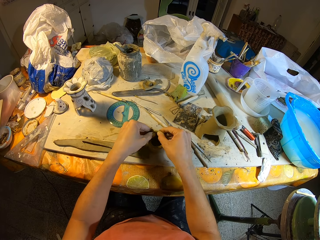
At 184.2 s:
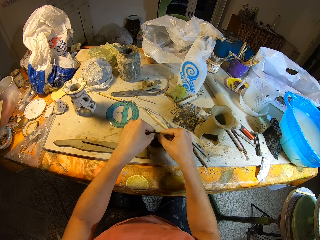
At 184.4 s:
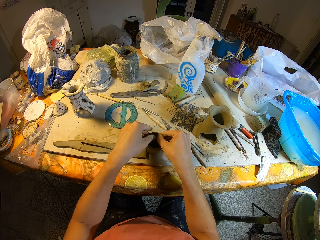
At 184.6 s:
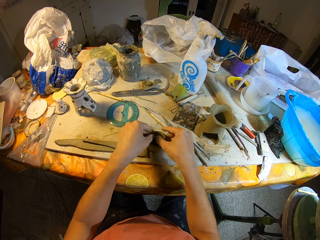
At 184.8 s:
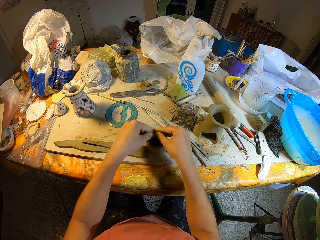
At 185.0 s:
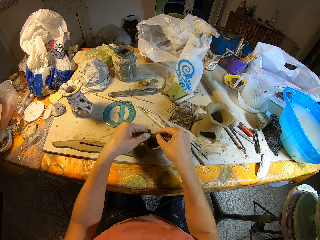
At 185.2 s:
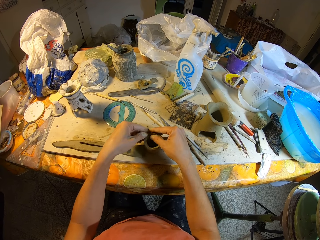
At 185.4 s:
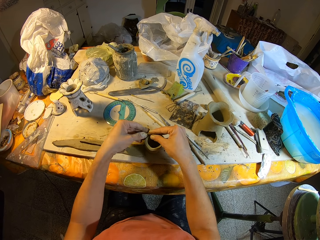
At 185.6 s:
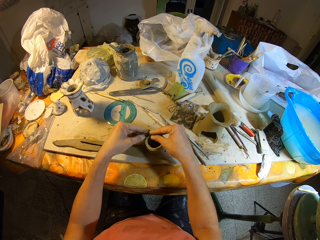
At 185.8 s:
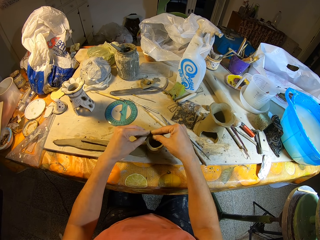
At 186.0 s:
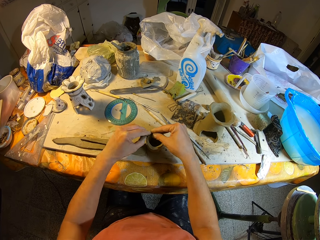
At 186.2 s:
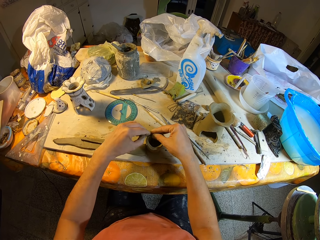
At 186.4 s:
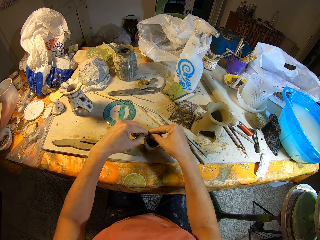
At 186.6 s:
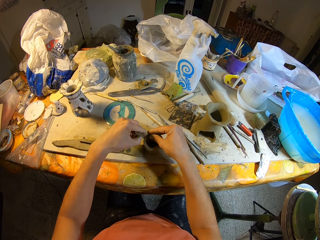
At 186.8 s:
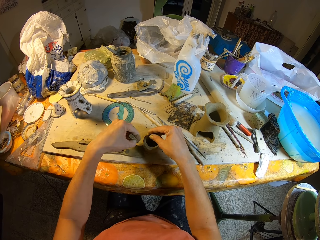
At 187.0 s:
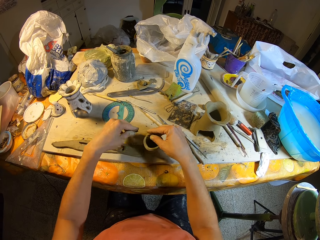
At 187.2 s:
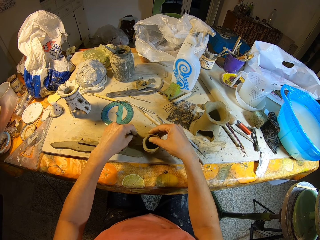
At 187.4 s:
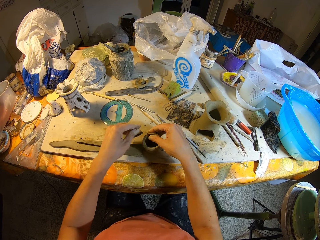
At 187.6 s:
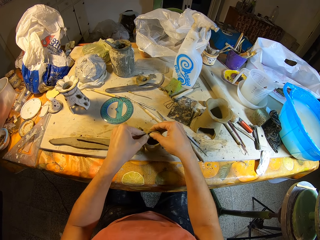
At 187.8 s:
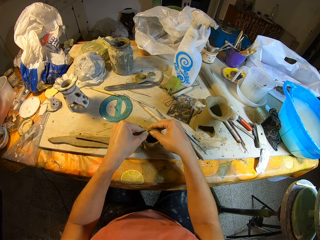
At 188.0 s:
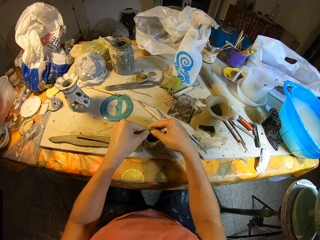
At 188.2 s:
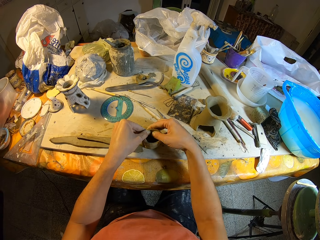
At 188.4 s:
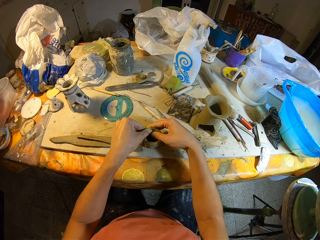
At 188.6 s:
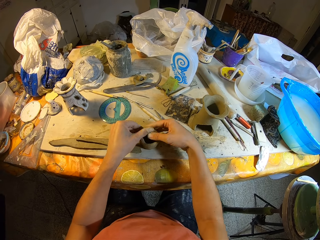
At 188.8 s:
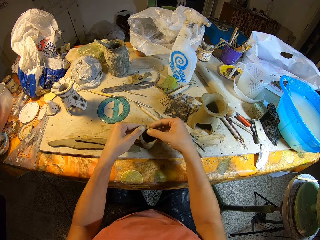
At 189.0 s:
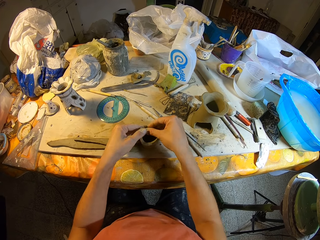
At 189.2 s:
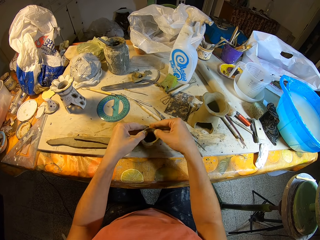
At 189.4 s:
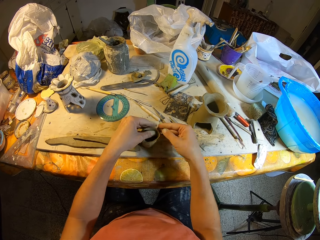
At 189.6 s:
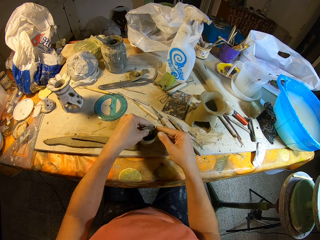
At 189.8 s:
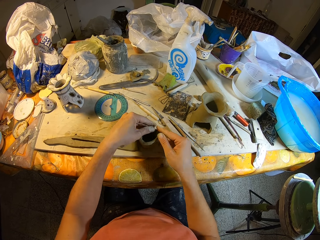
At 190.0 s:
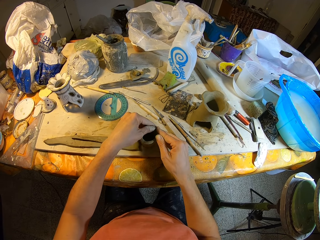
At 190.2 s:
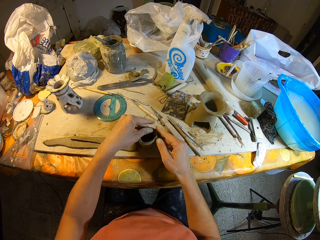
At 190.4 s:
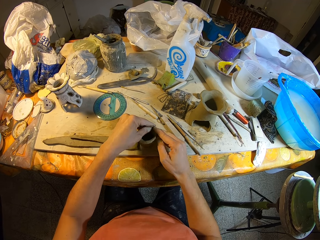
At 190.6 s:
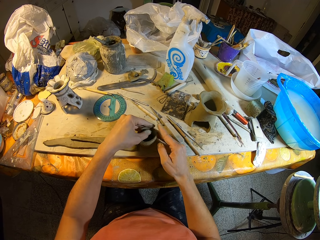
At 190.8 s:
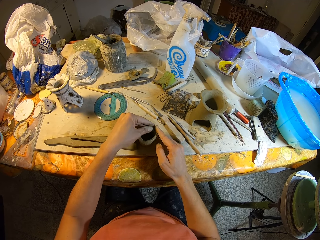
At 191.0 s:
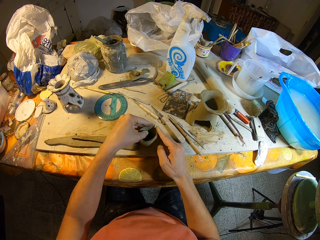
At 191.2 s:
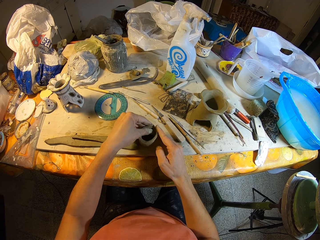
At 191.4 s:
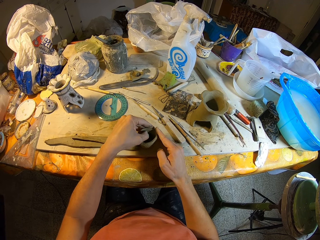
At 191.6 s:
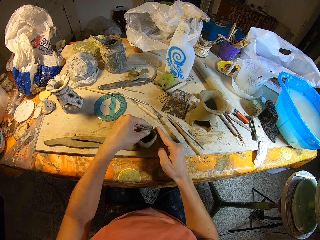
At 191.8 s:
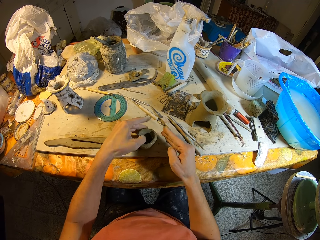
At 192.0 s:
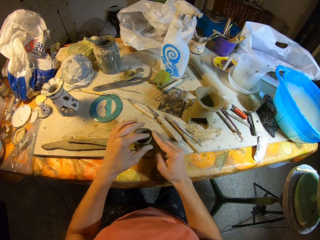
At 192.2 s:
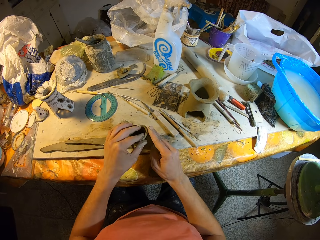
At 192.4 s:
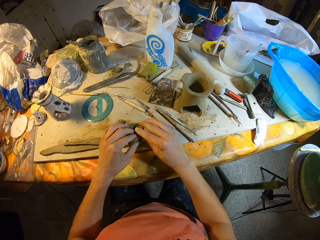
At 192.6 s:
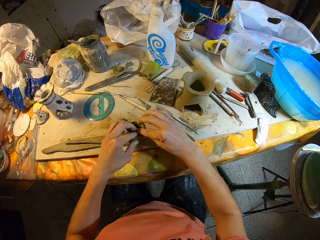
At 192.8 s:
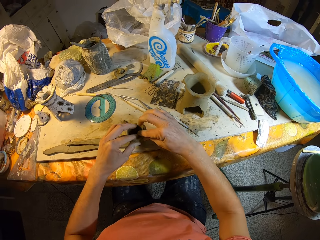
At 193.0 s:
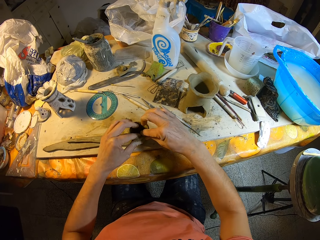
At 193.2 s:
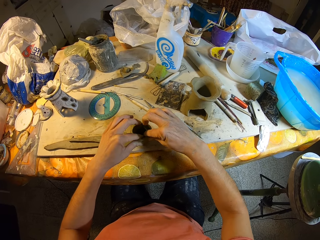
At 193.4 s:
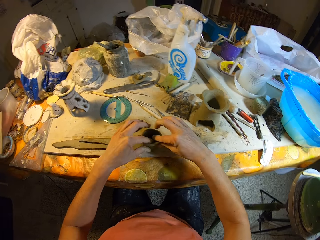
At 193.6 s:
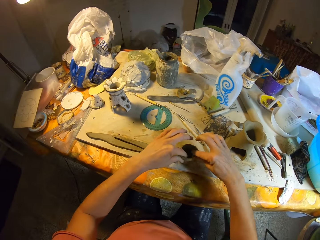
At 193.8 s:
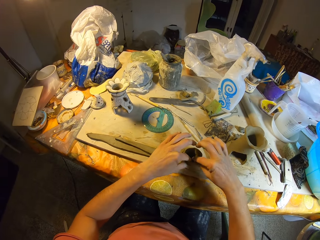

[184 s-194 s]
The camera wearer cuts the clay with his right hand. He drops the clay in his hands on the table. He molds the clay vase with both hands.

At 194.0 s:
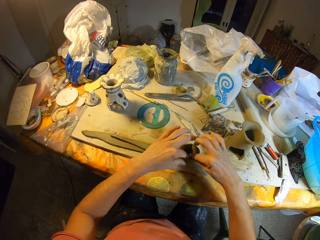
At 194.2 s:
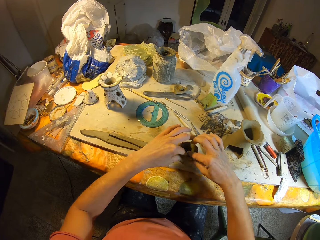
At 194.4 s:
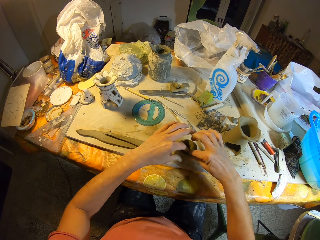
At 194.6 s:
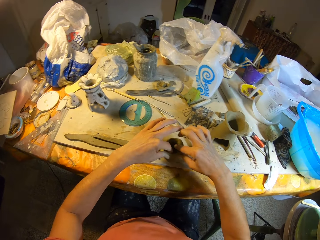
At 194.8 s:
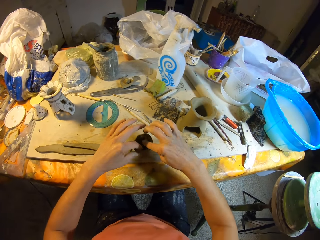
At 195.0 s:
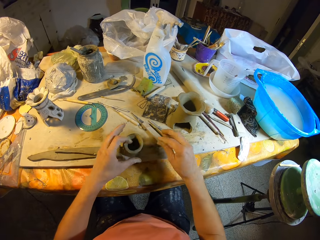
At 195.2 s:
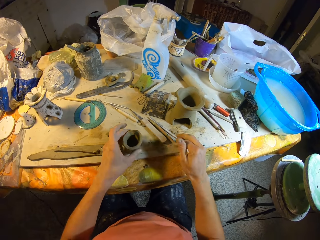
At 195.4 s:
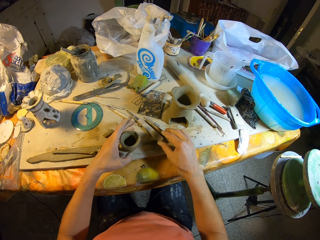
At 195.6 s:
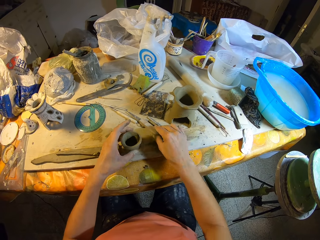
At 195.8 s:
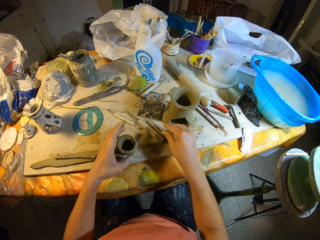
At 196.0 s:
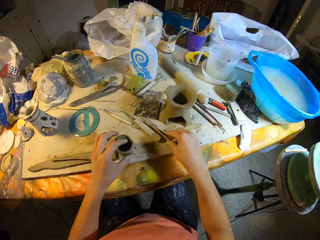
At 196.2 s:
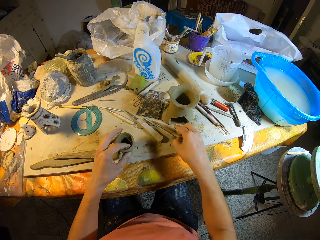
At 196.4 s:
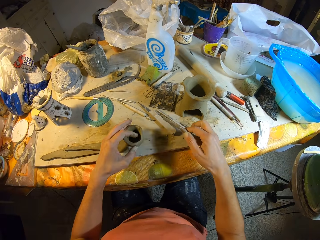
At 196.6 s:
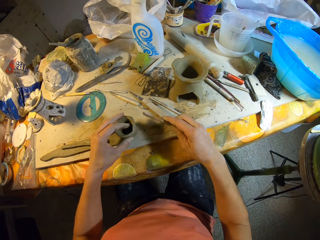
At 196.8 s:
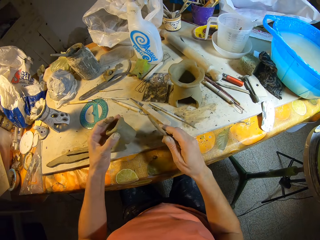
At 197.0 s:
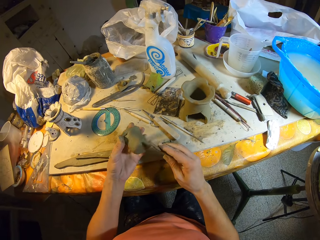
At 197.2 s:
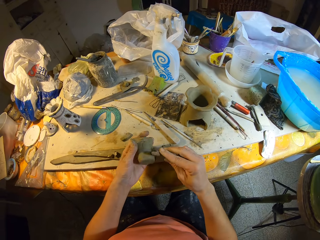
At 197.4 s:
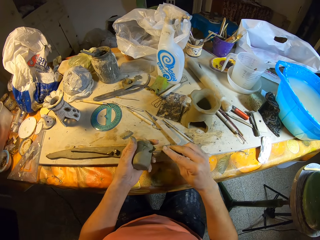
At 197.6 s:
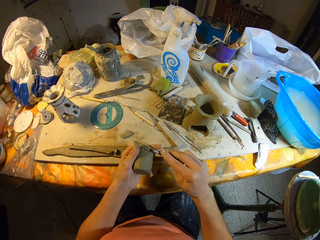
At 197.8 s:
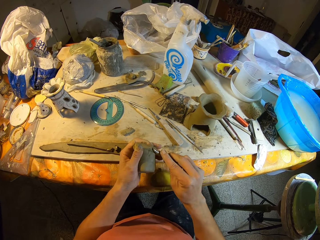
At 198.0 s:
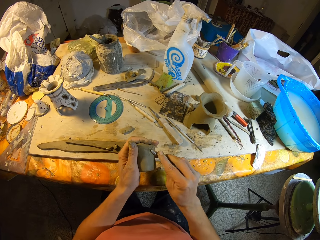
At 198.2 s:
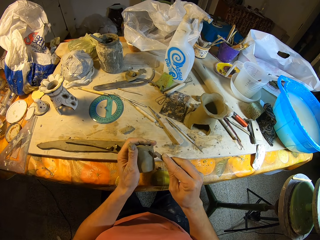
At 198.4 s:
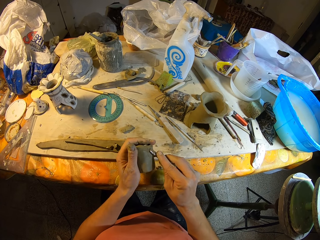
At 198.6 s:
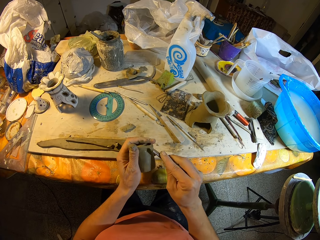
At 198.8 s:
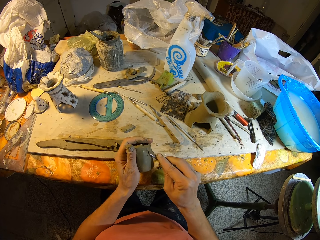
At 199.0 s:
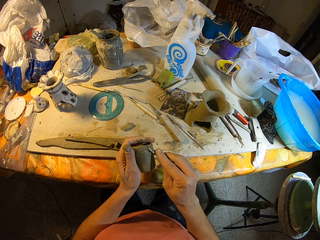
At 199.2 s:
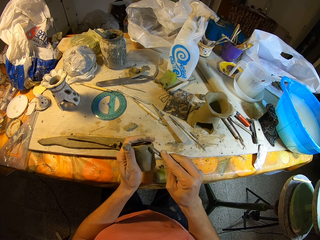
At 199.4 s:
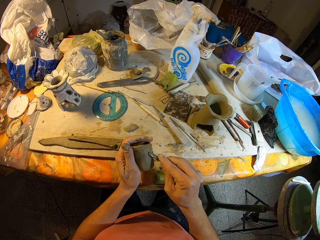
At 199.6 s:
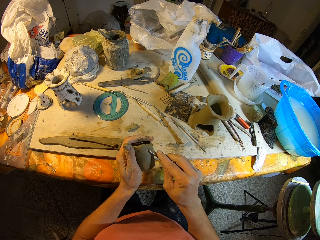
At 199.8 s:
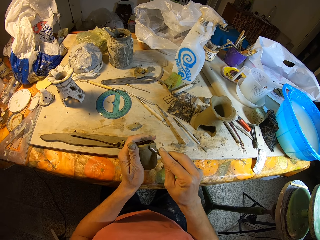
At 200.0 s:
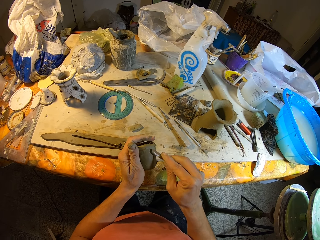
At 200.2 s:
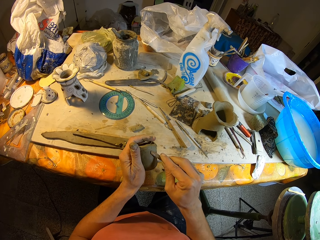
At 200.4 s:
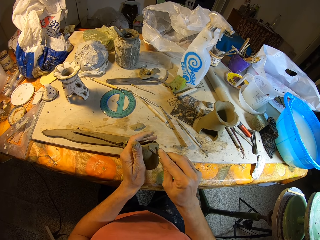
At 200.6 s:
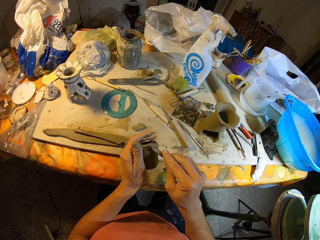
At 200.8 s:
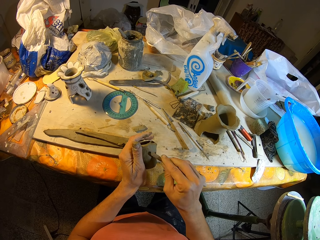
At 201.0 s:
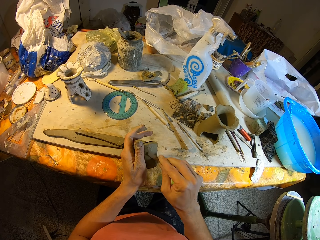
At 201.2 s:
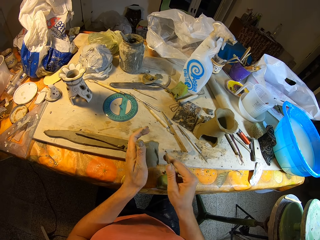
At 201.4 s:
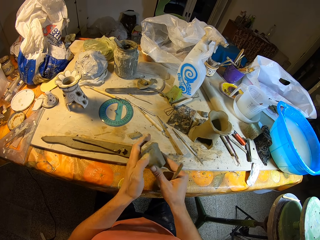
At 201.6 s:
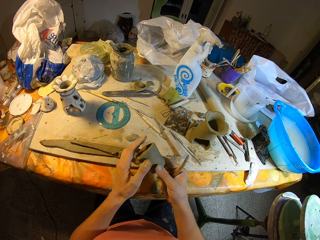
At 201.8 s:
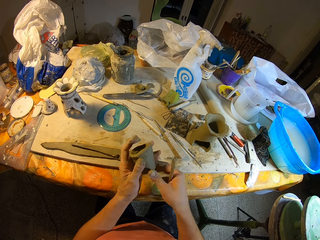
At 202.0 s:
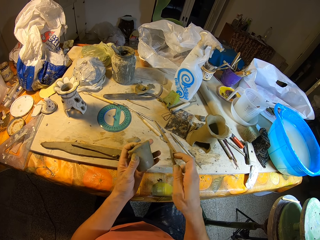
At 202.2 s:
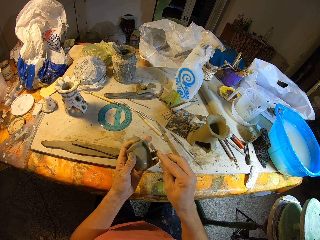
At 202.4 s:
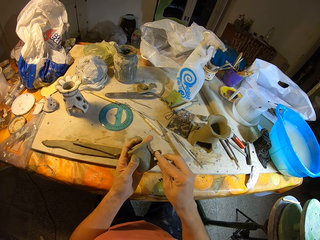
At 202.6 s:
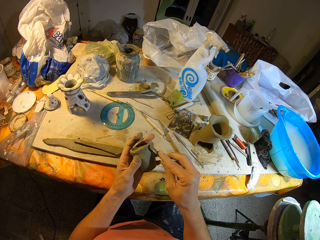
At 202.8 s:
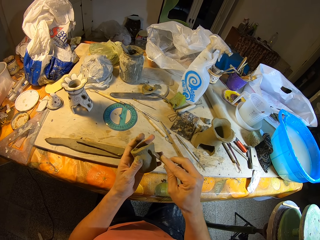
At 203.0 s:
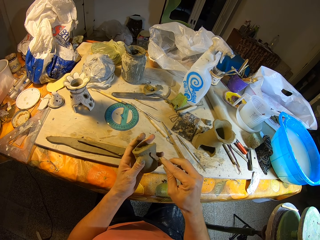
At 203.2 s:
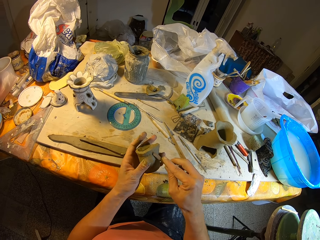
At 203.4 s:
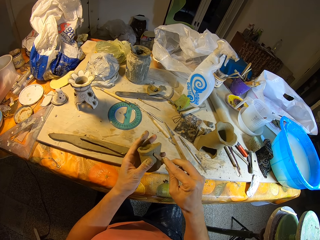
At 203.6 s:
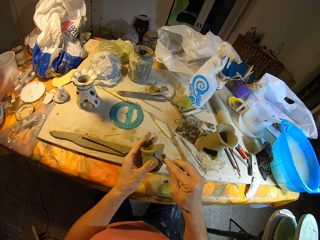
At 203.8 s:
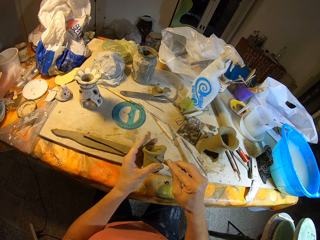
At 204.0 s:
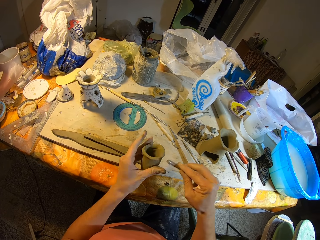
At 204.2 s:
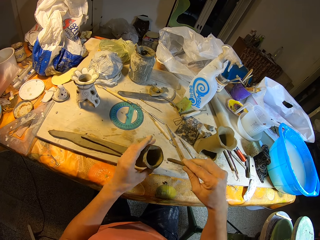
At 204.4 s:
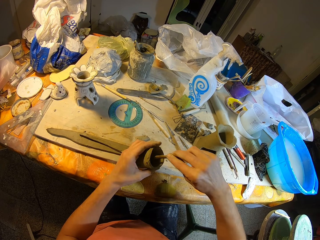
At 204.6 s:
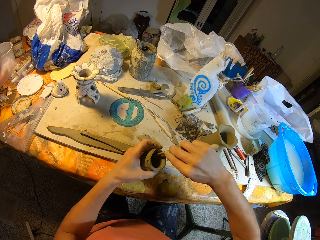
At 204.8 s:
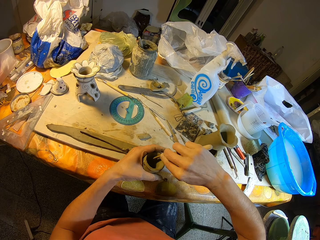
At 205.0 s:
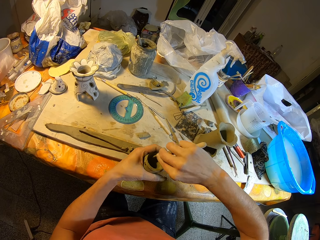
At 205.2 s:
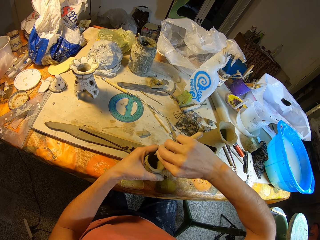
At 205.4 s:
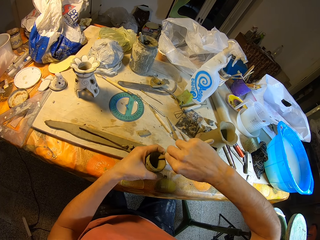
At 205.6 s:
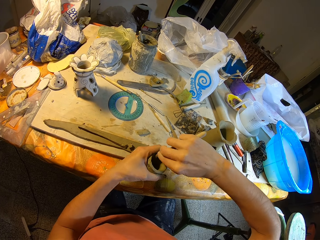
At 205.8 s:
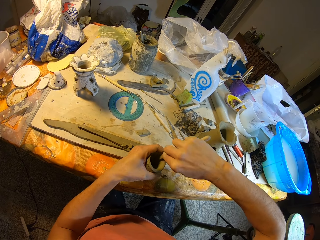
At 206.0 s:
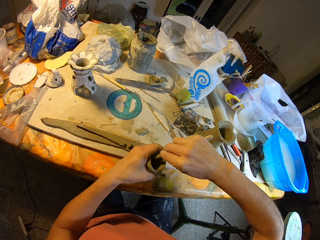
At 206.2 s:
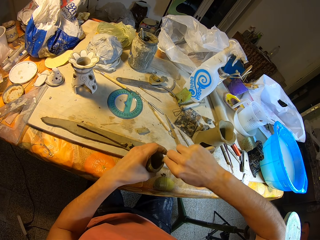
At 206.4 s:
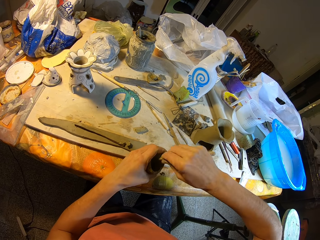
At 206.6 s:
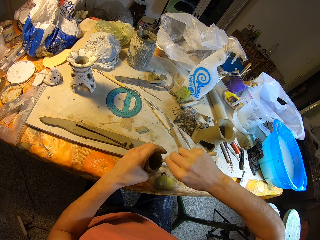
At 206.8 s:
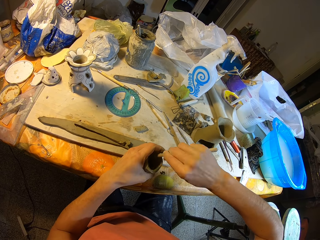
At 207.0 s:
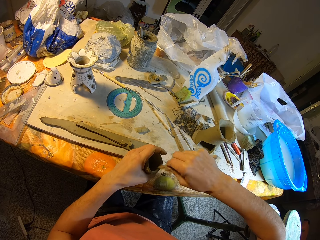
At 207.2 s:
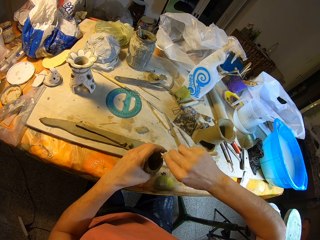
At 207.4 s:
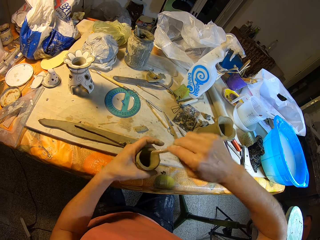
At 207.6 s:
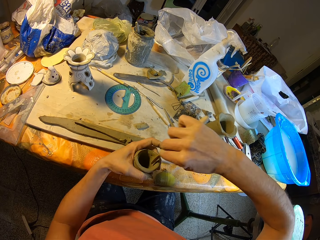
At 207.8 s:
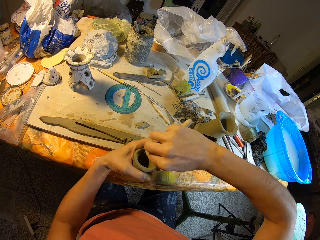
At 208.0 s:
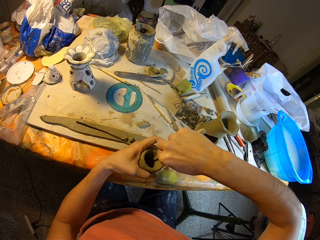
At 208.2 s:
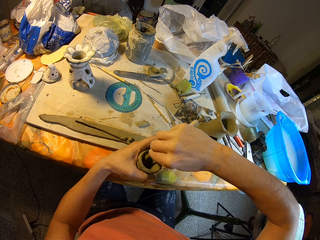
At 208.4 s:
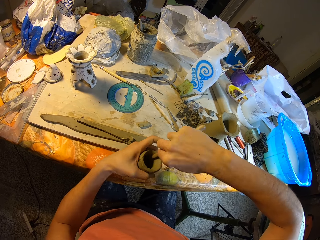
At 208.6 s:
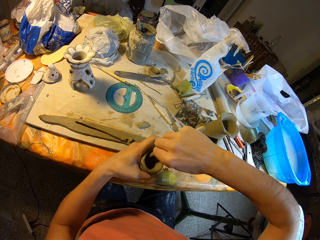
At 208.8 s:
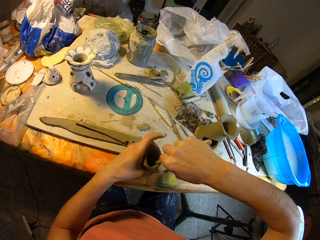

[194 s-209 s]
The camera wearer turns the clay. He picks up the modeling wood in his right hand on the table. He picks up the clay vase with his left hand on the table. He smoothens the clay vase in his left hand with the modeling wood. He turns the clay. He molds the clay with something.
